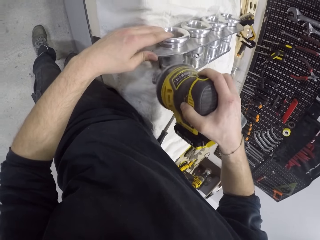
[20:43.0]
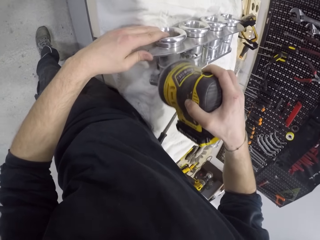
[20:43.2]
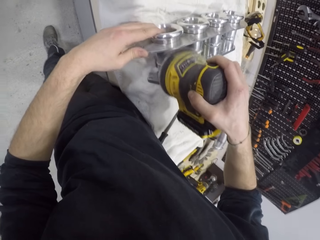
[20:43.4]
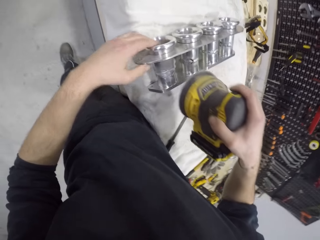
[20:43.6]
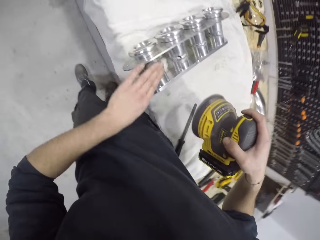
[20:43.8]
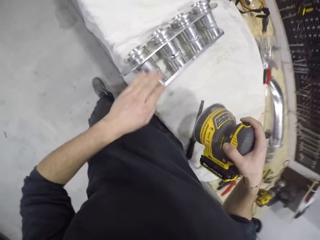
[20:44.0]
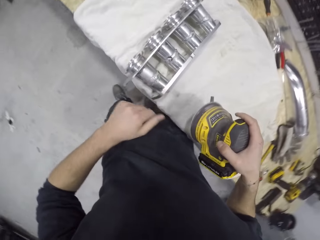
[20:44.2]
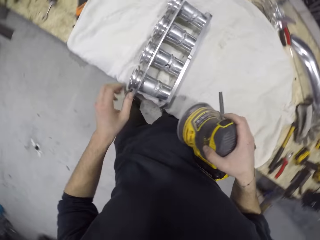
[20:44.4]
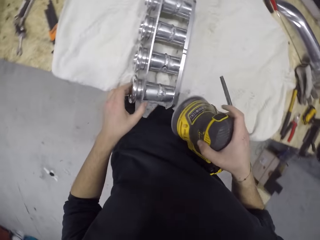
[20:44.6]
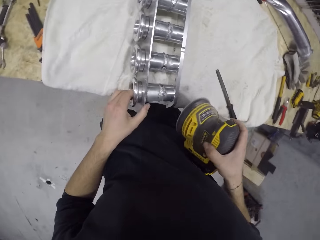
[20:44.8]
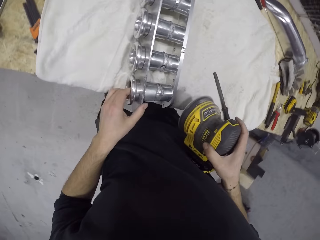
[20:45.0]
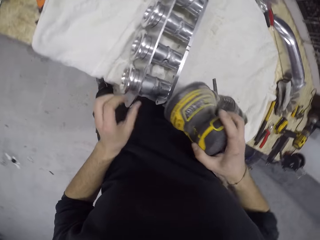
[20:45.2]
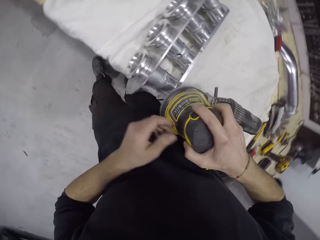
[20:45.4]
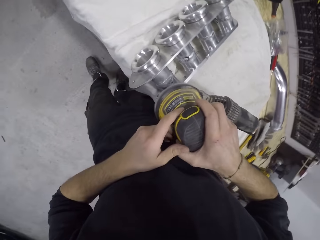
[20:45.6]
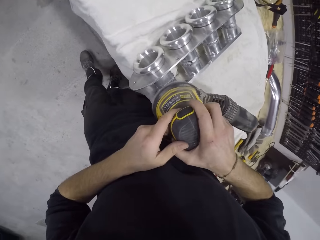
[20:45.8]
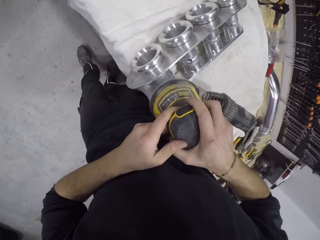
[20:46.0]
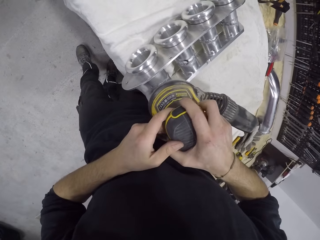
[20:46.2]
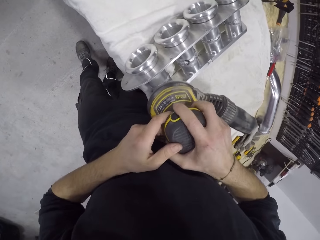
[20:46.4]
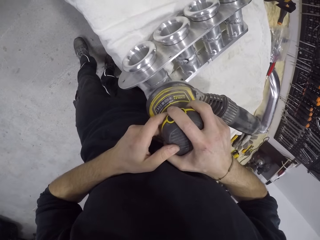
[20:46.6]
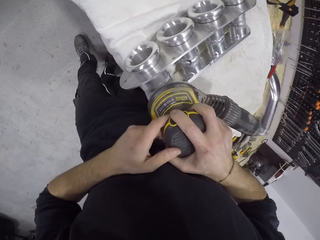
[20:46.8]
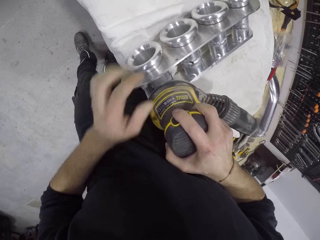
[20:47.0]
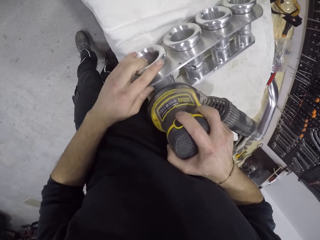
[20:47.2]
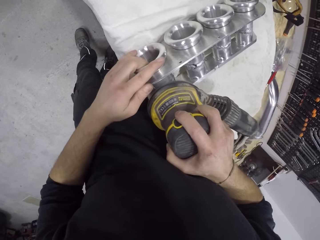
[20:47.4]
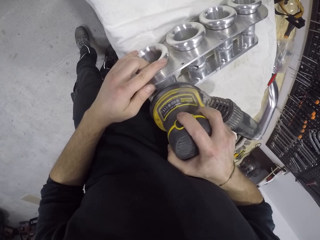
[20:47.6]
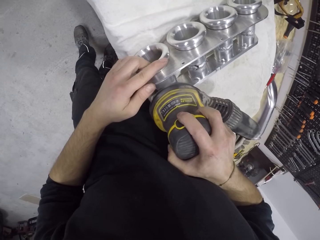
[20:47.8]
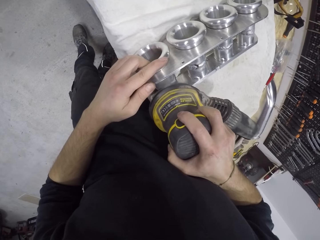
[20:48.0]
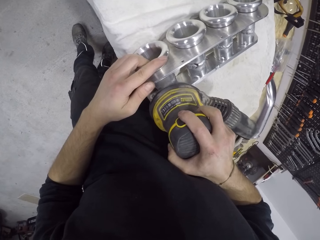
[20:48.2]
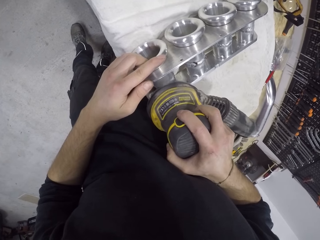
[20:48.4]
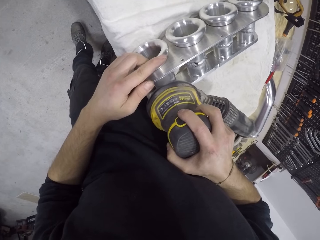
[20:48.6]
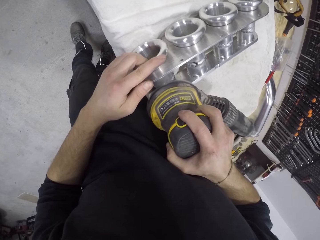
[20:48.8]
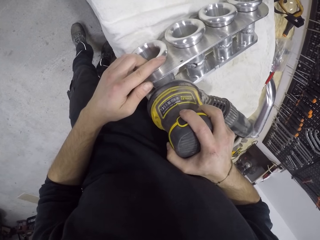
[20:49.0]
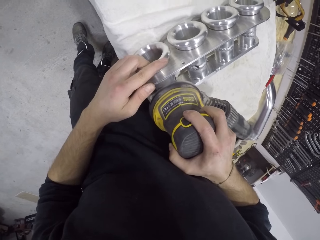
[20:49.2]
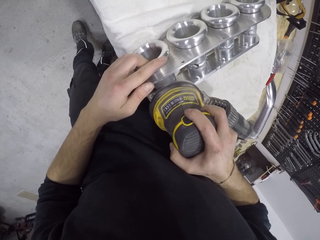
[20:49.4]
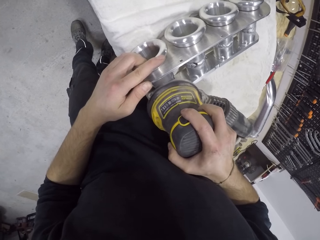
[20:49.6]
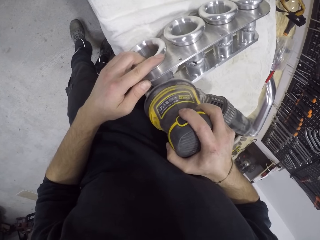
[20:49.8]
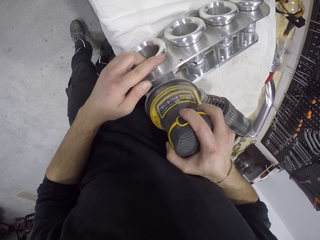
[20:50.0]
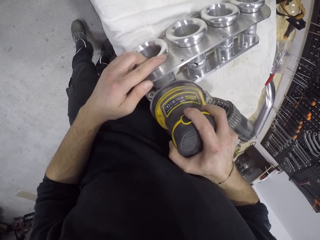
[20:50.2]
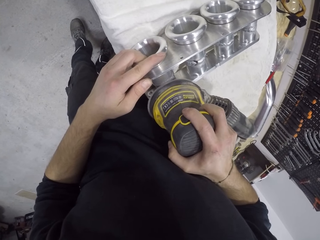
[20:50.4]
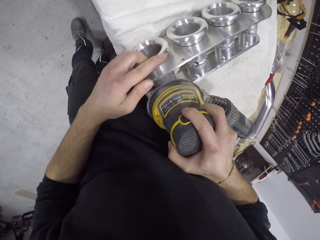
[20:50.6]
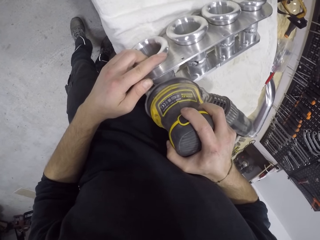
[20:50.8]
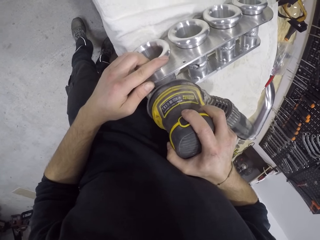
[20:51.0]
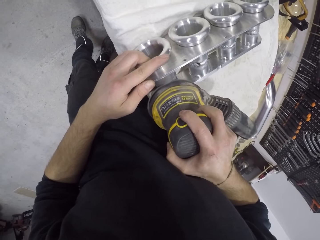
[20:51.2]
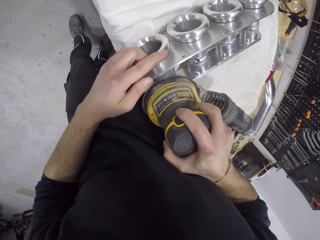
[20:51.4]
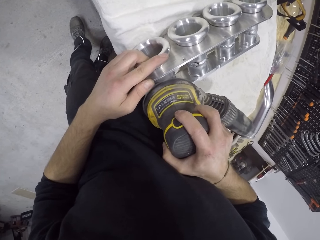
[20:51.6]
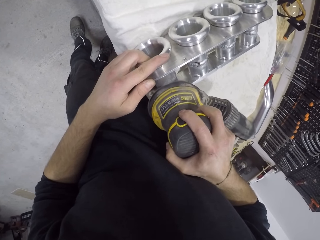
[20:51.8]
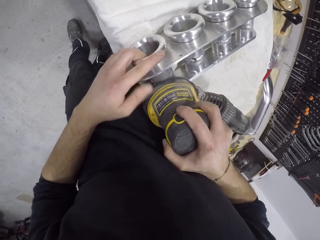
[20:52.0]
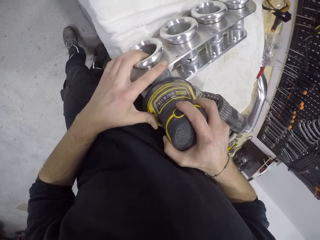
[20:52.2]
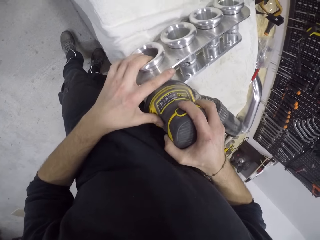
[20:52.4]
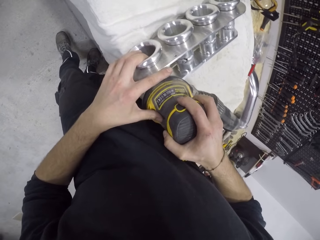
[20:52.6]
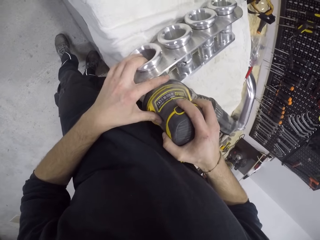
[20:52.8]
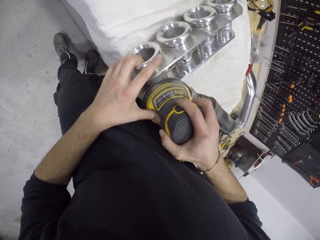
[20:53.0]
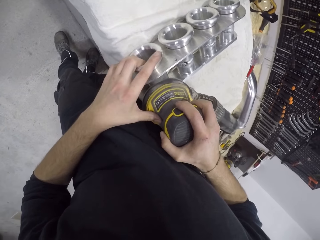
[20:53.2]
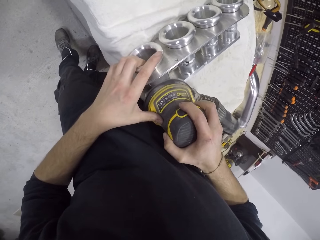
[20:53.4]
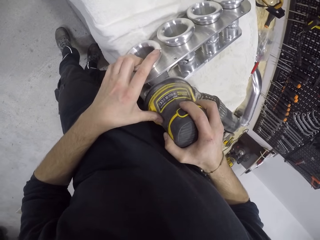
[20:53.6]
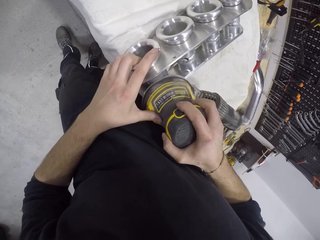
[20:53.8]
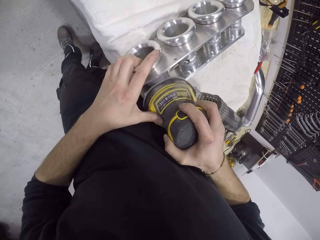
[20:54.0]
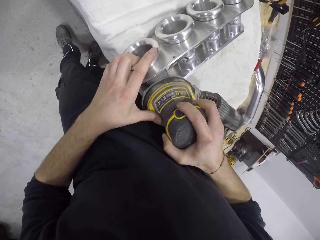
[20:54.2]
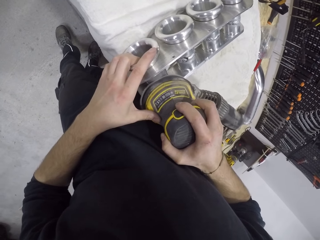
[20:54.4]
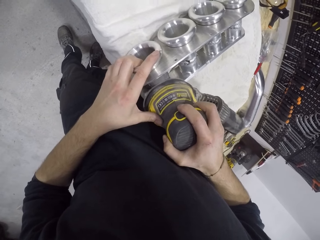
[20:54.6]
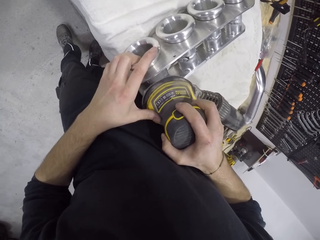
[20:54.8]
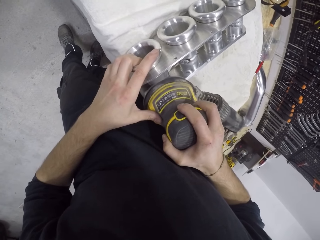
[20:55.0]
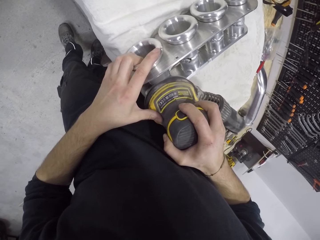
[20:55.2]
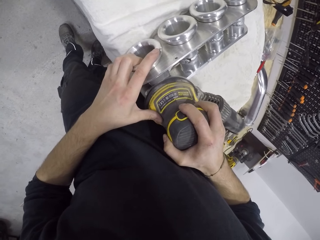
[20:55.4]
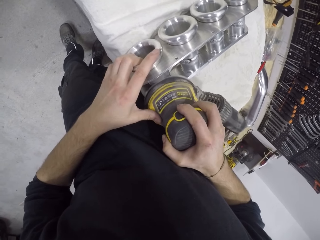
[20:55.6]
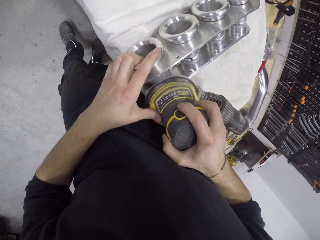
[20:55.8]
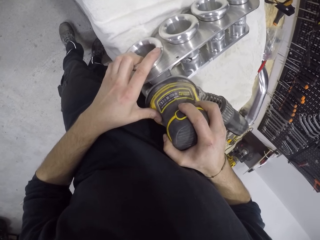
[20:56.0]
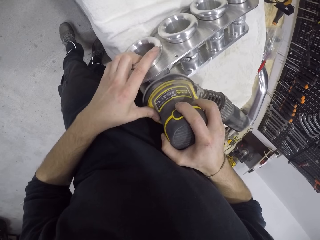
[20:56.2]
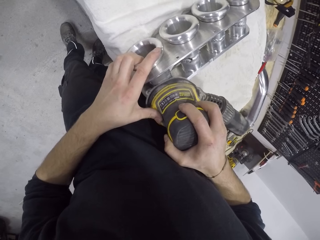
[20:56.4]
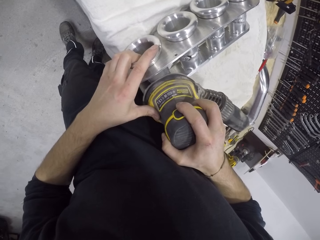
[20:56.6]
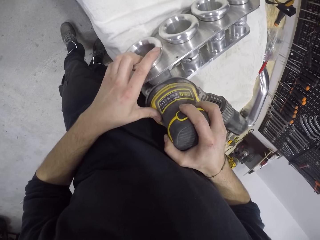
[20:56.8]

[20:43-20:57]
The camera wearer wipes the manifold on the table with his left hand. He polishes the manifold with the polisher or grinder machine in both hands. He holds the manifold on the table with his left hand. He grinds the manifold with the grinder machine.

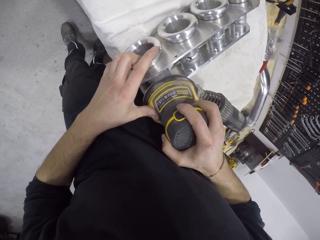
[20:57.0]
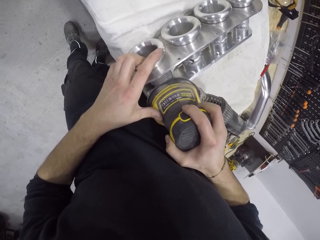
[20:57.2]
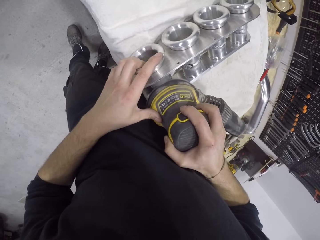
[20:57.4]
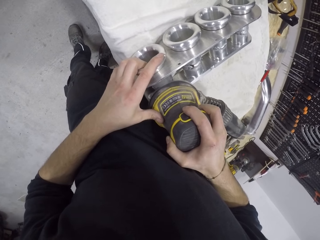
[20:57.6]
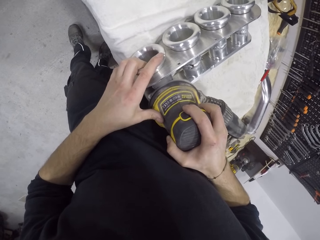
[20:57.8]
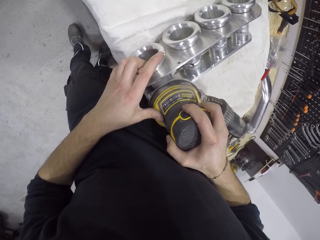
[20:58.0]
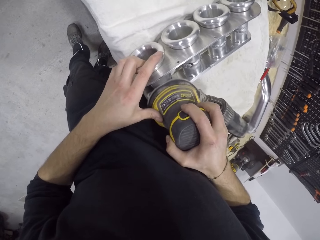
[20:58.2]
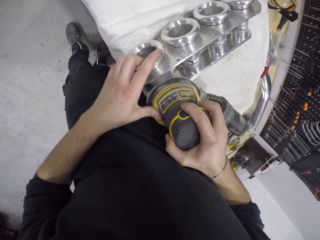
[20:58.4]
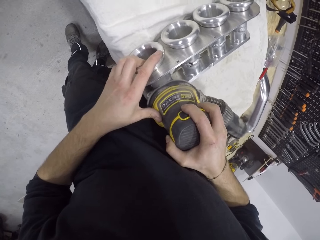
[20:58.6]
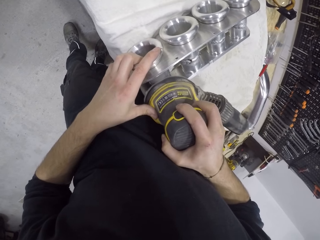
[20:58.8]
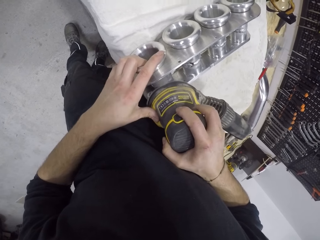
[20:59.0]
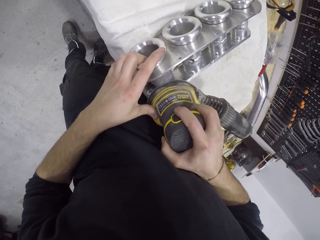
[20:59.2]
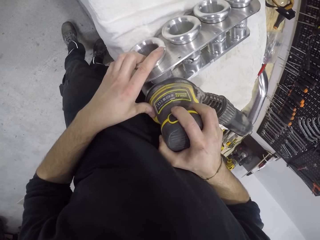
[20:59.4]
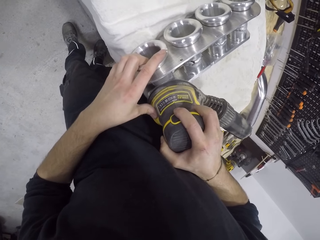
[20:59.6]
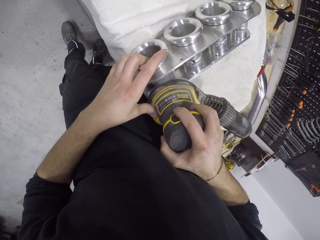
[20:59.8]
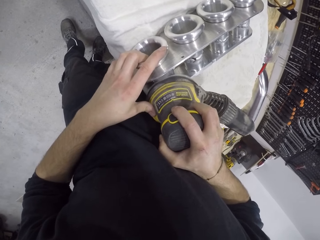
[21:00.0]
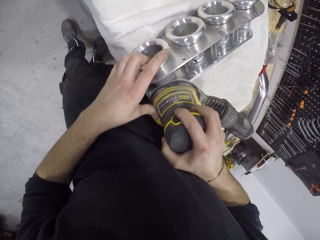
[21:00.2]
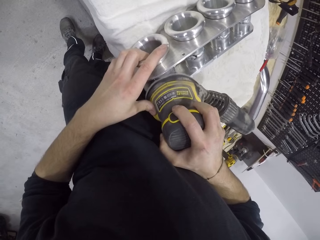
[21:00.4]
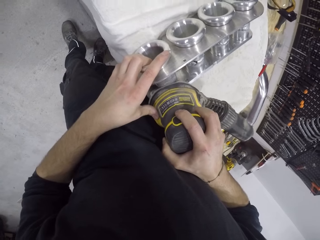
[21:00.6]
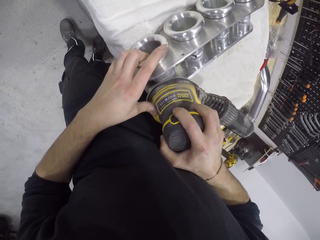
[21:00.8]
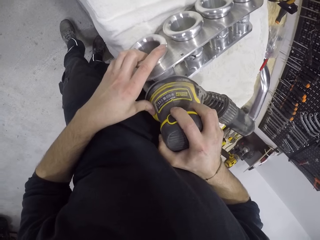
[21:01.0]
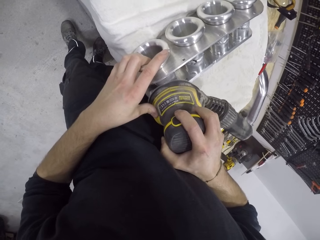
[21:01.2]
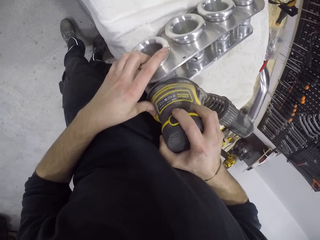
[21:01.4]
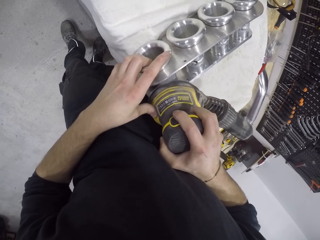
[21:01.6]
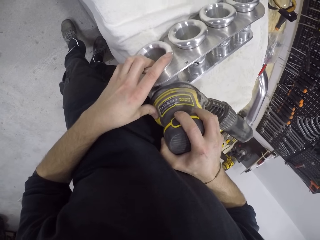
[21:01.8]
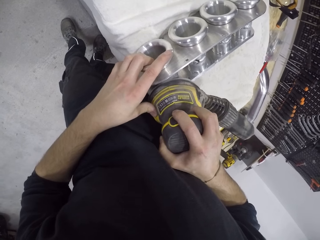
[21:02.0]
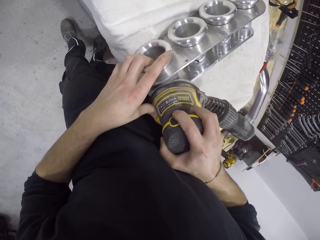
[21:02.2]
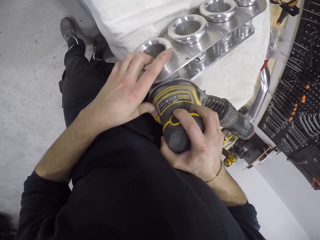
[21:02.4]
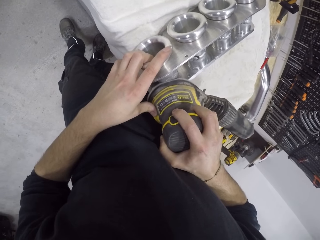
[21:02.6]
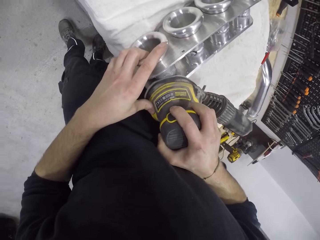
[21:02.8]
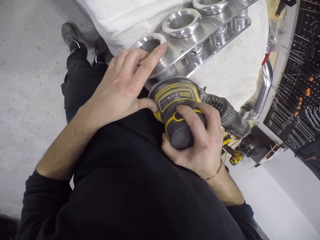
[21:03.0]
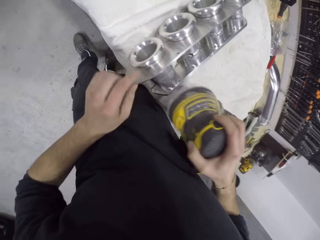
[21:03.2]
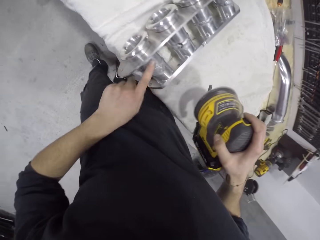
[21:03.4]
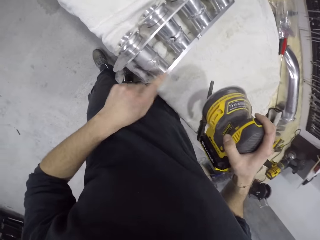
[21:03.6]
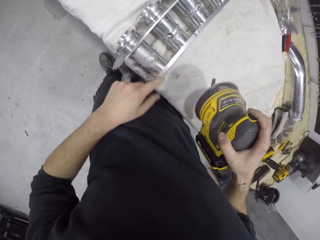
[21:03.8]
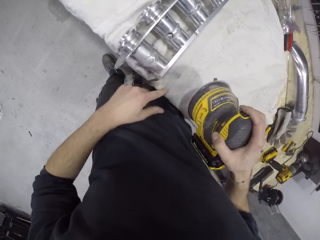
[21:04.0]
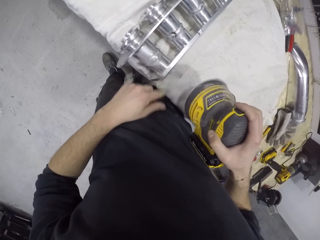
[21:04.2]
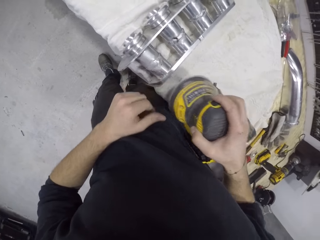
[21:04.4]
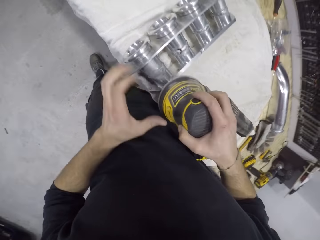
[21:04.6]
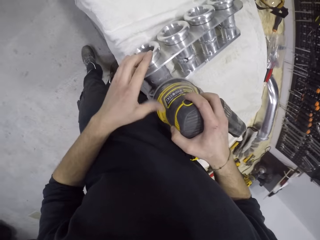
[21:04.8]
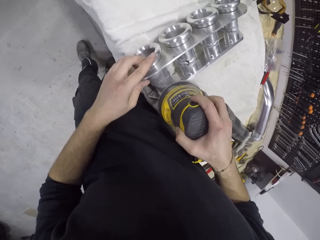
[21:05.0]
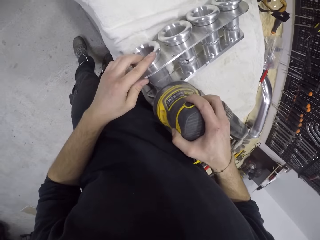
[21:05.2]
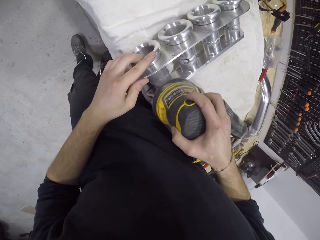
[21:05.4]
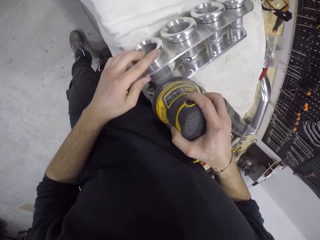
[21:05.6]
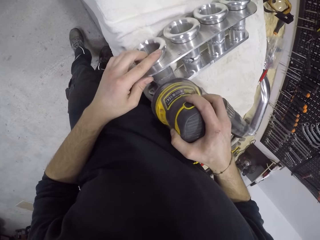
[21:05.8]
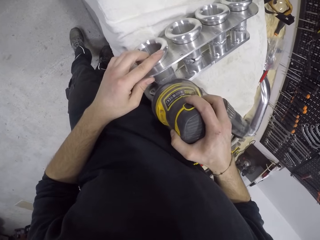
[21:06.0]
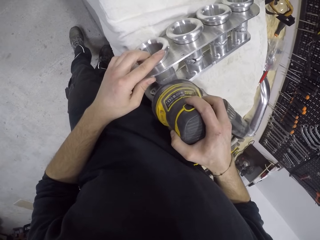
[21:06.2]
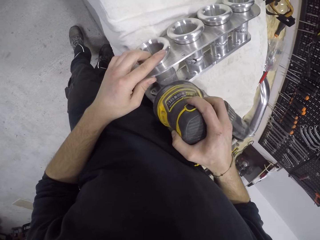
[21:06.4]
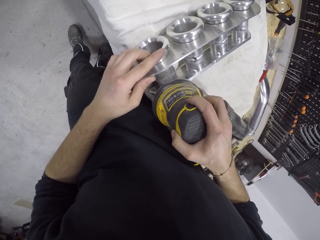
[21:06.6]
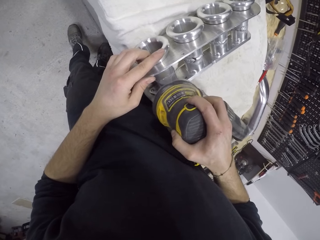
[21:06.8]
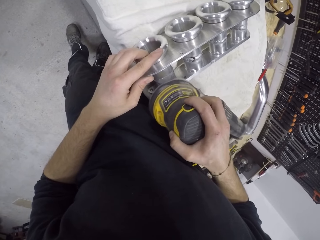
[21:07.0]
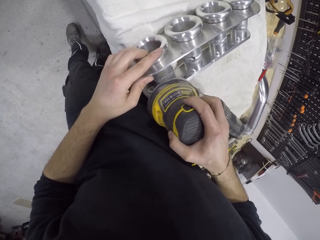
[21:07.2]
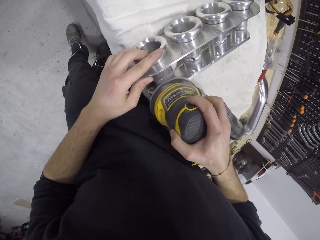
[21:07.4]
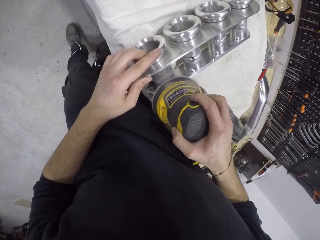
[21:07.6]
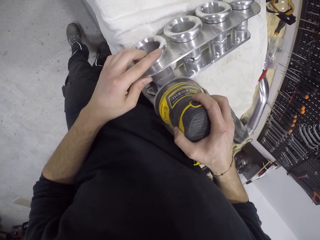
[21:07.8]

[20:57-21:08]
The camera wearer grinds the manifold with a grinder machine. He wipes the manifold on the table with his left hand. He polishes the manifold with the polisher in his right hand.
